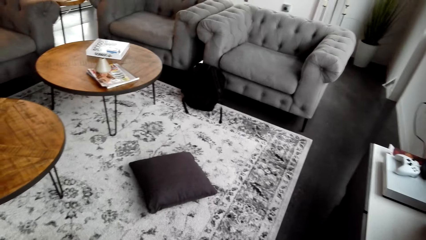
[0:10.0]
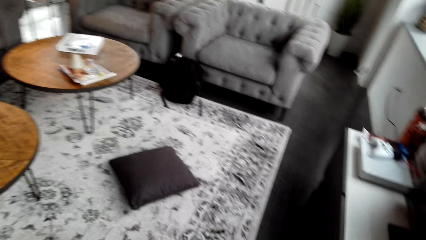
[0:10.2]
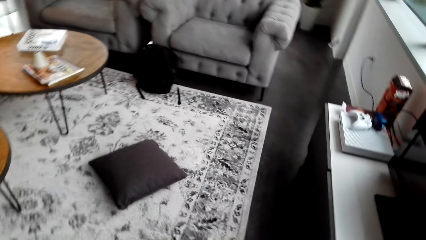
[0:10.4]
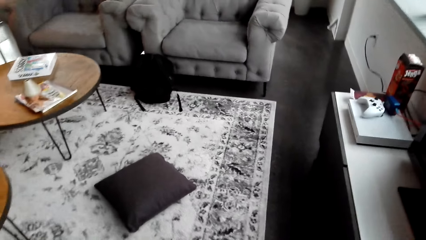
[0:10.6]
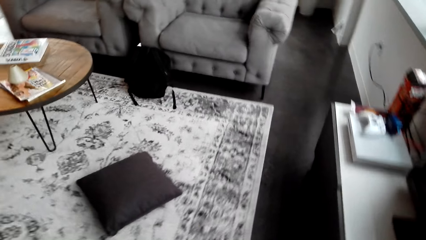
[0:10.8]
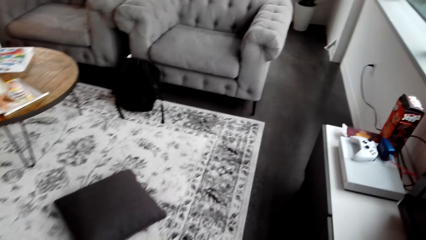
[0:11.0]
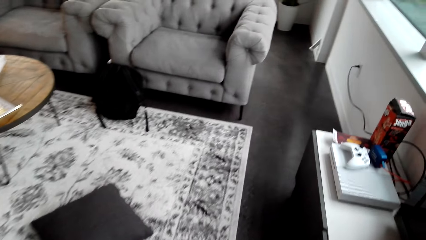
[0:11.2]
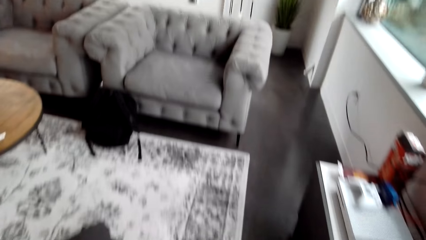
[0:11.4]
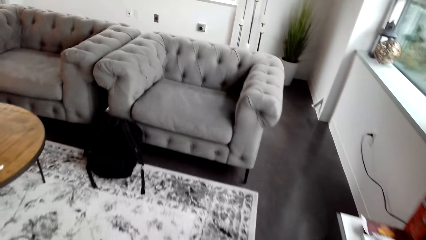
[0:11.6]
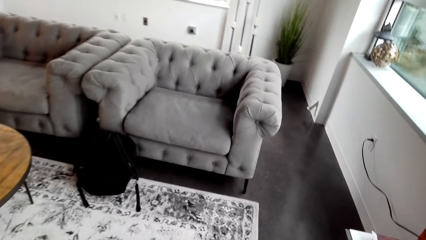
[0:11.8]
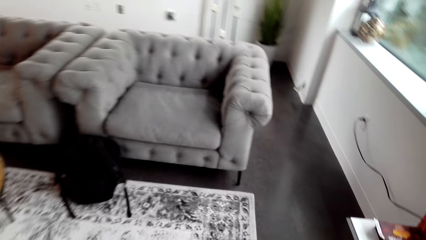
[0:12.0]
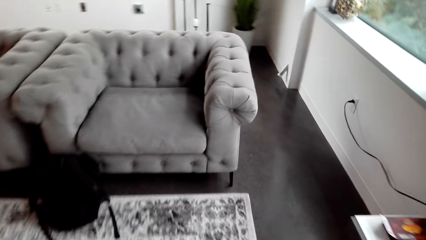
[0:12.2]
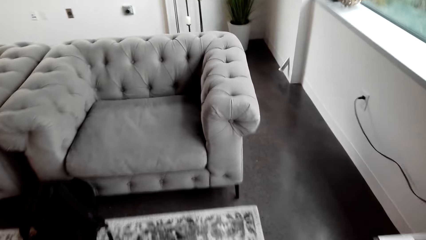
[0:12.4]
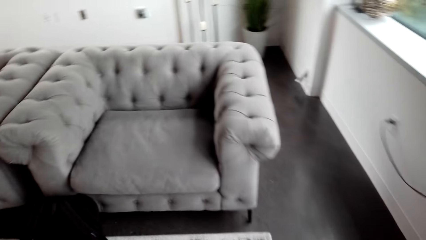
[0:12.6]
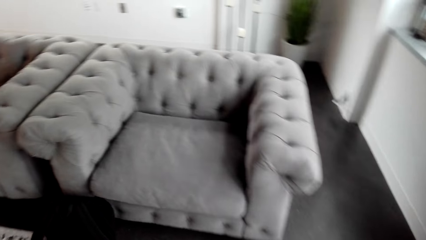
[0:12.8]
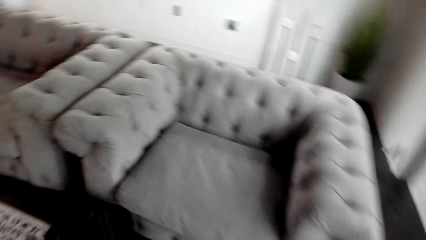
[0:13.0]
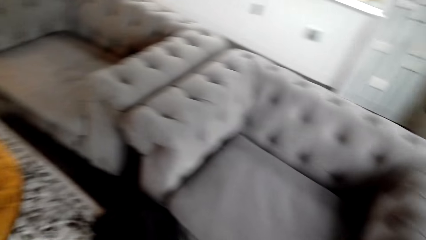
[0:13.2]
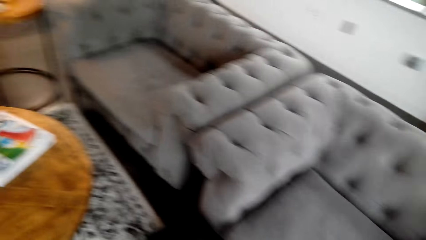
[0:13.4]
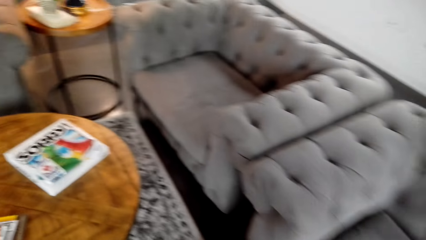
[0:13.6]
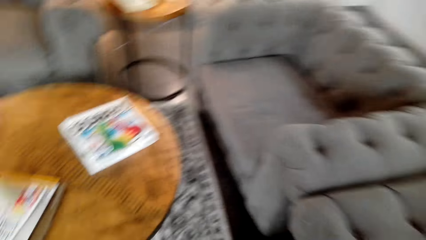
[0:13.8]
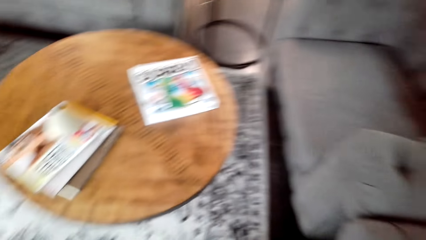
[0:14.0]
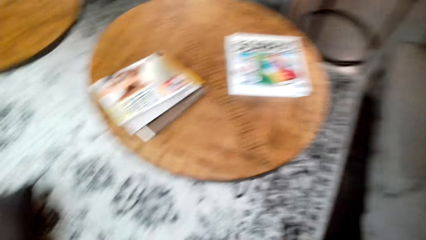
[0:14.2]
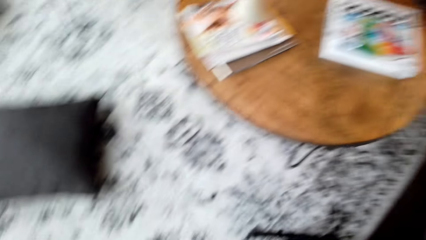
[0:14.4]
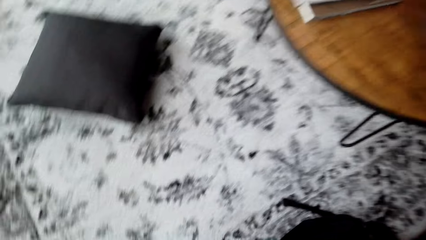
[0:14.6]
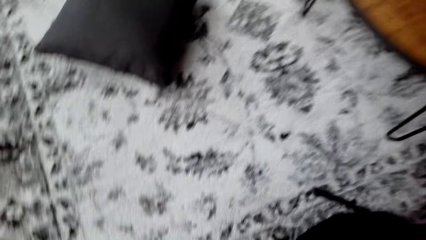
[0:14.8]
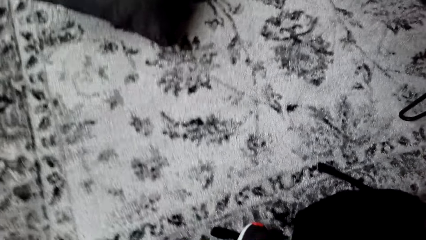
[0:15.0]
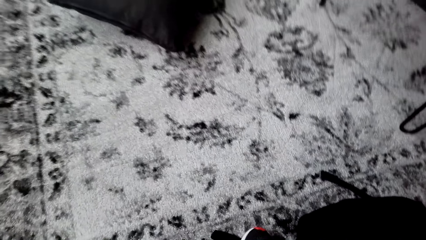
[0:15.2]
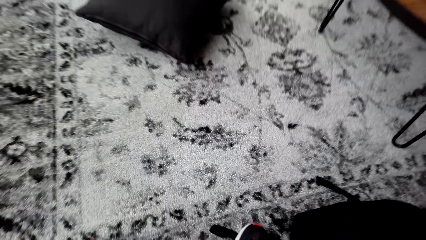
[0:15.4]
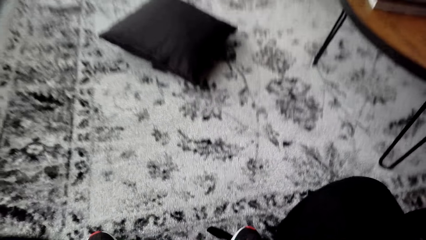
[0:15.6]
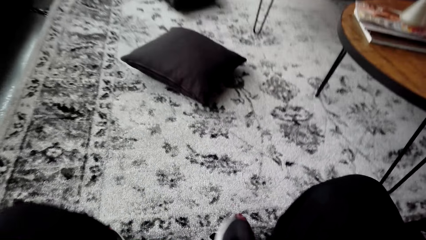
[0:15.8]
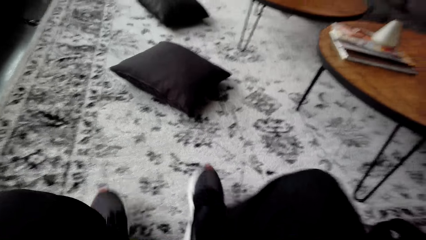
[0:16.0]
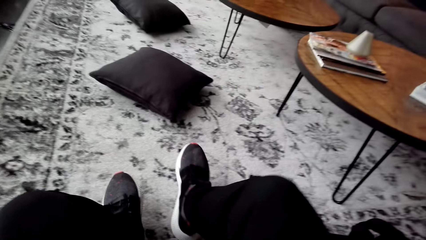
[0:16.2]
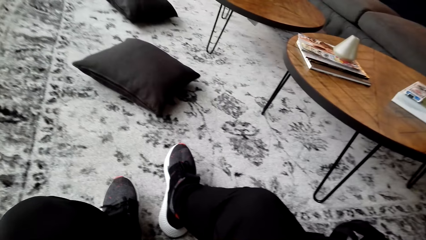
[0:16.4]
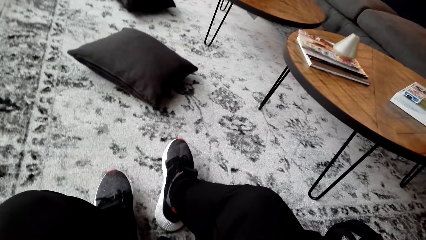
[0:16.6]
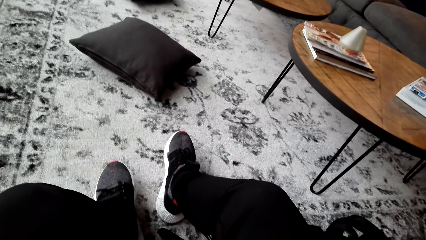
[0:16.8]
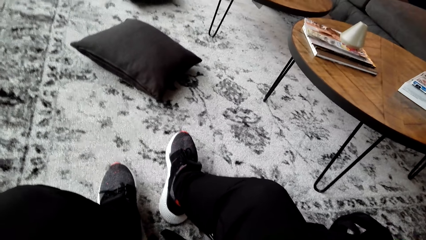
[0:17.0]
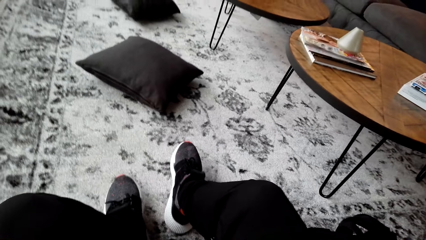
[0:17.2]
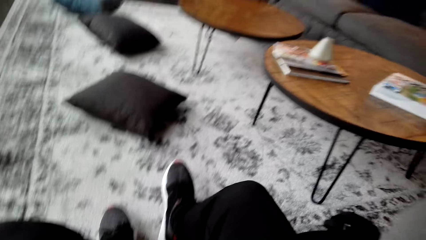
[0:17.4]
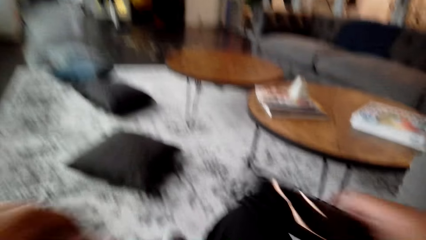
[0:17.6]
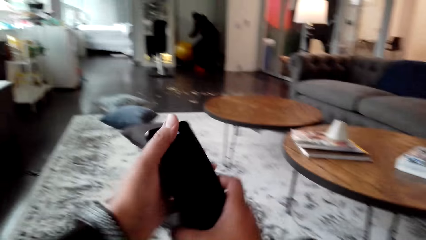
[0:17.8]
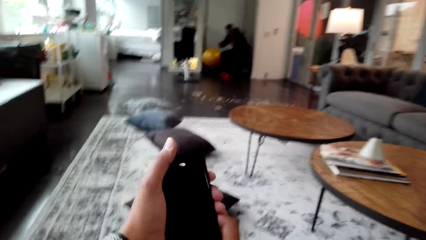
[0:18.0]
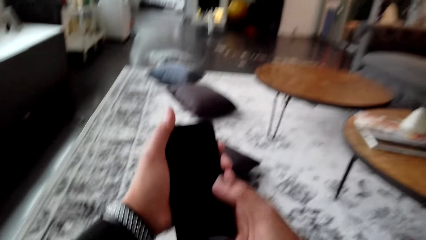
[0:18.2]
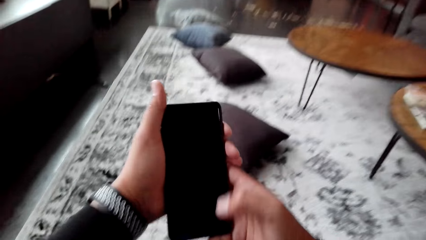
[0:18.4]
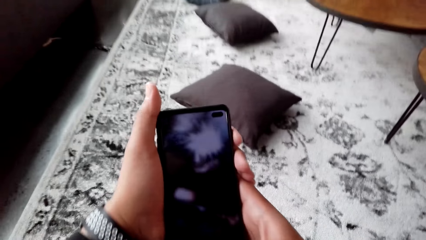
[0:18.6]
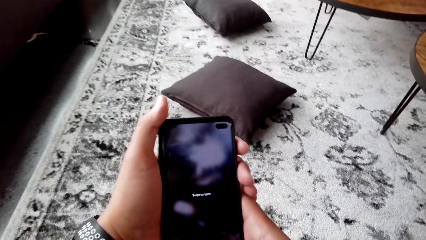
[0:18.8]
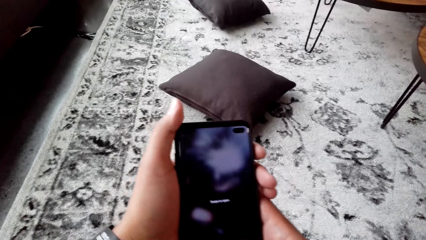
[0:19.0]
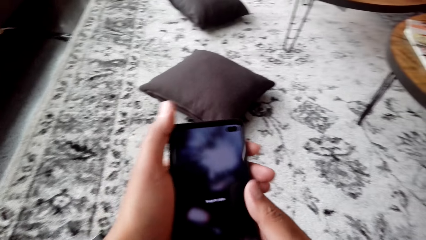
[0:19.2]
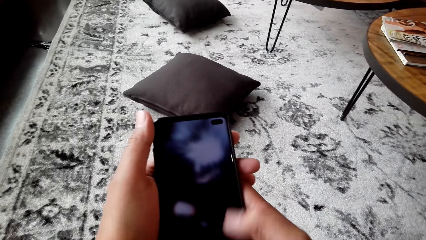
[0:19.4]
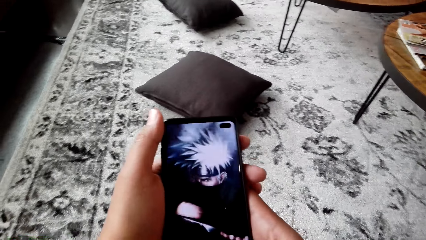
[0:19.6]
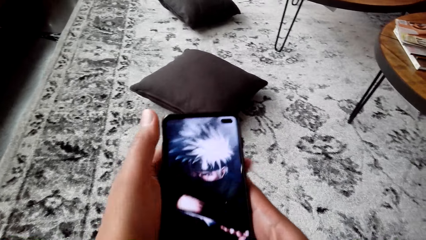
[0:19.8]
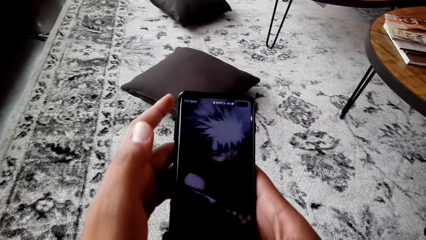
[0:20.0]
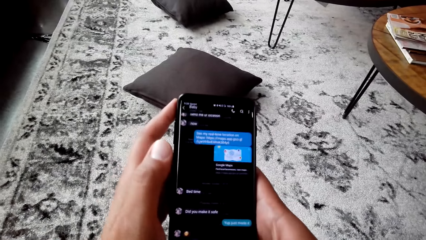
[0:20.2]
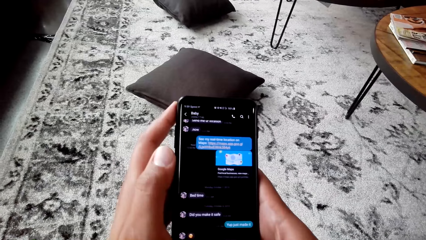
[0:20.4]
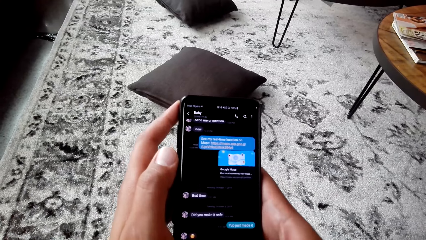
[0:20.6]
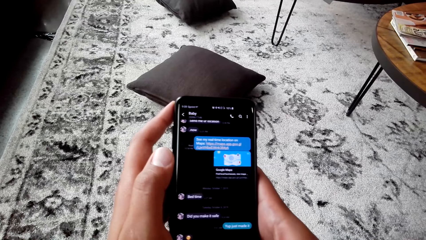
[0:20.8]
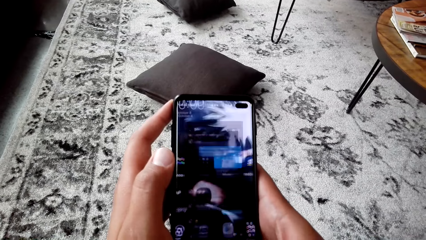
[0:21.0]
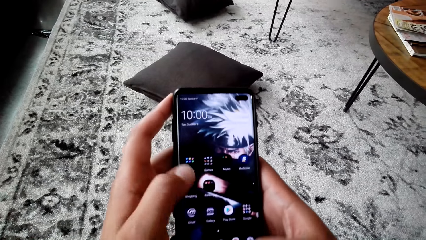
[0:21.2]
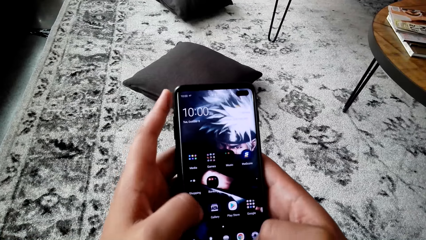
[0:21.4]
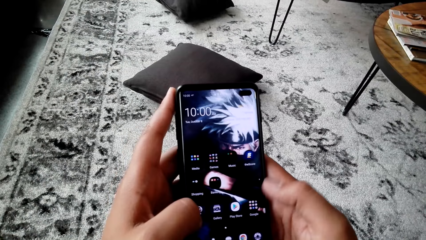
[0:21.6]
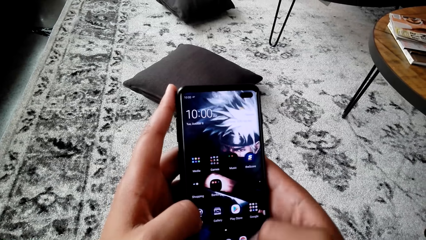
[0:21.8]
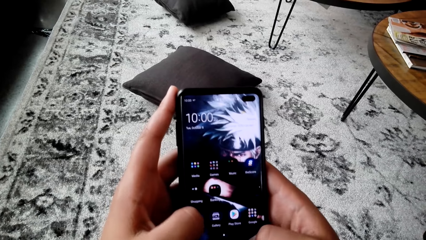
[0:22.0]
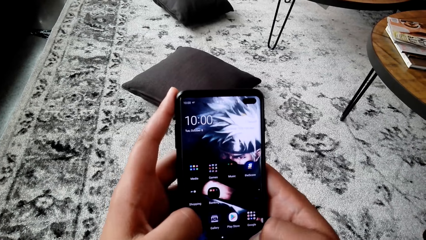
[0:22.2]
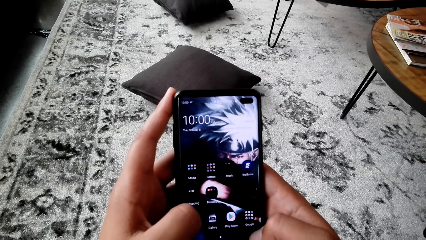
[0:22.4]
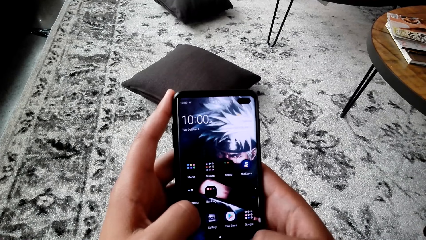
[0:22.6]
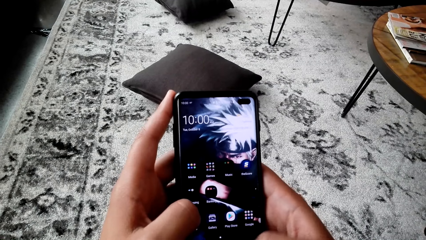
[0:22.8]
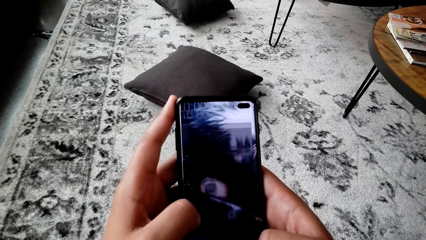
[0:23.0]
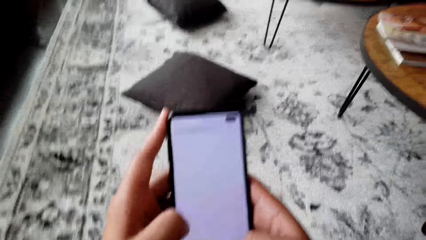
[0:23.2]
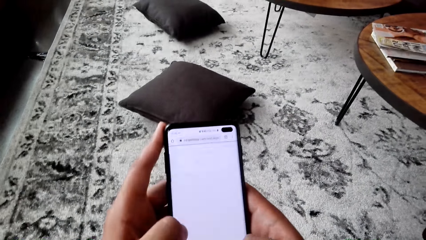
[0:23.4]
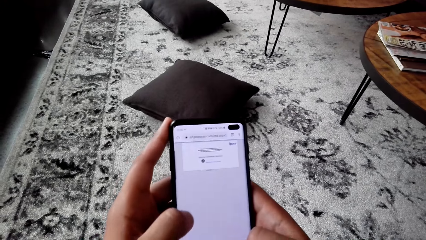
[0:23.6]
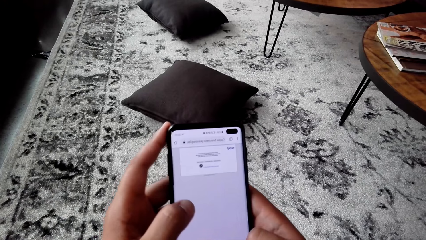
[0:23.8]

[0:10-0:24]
The camera wearer walks around the house. They sit down. They dial the phone.
